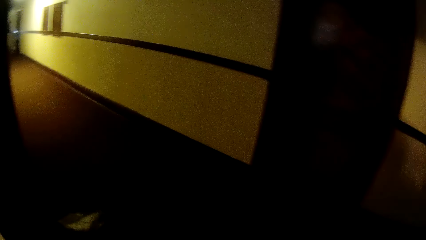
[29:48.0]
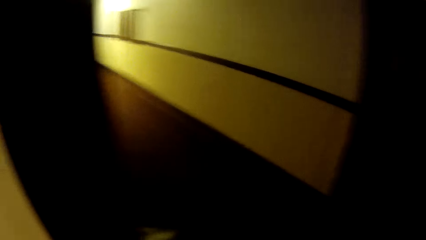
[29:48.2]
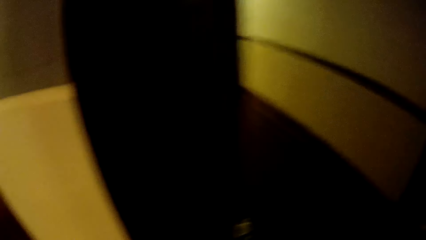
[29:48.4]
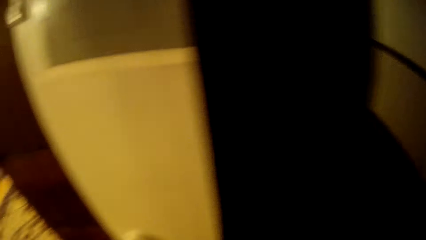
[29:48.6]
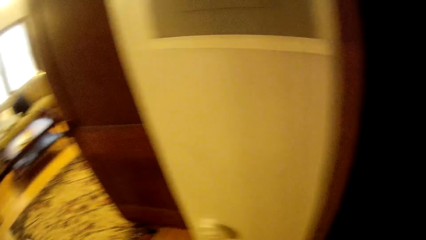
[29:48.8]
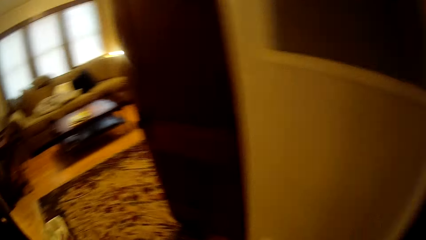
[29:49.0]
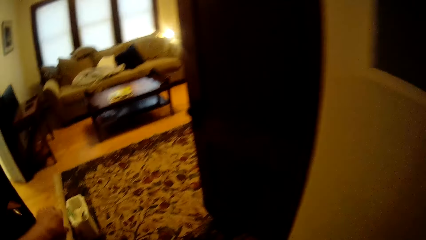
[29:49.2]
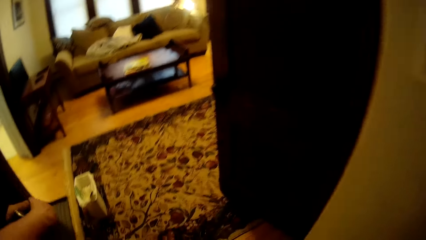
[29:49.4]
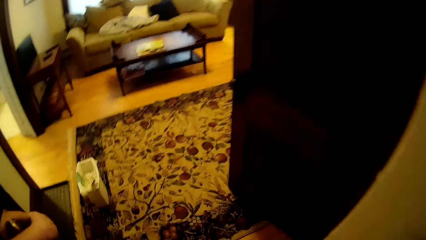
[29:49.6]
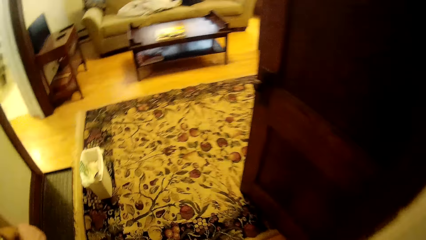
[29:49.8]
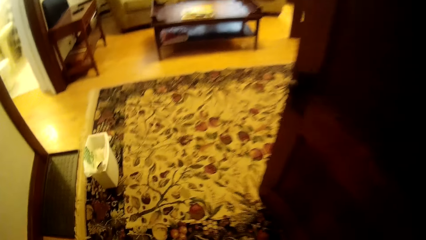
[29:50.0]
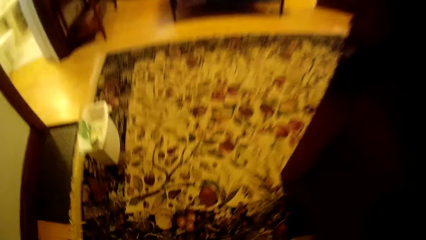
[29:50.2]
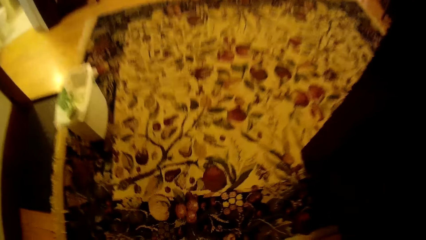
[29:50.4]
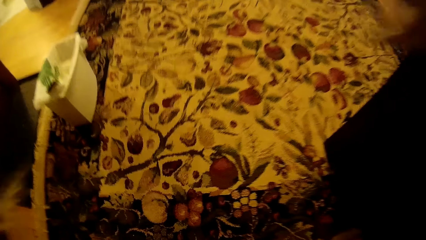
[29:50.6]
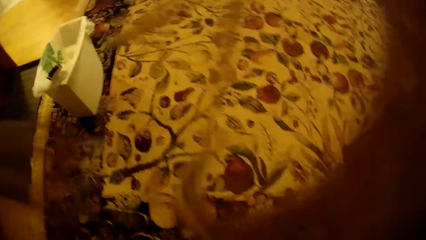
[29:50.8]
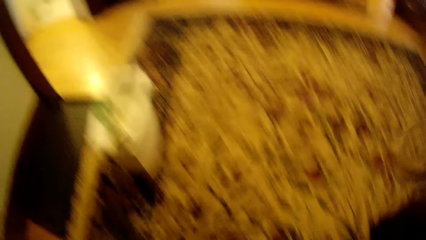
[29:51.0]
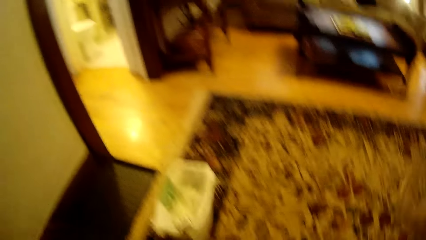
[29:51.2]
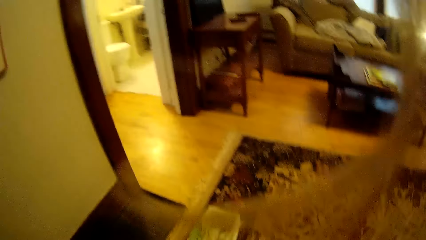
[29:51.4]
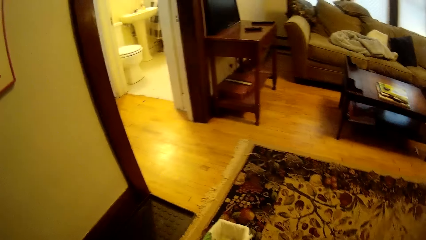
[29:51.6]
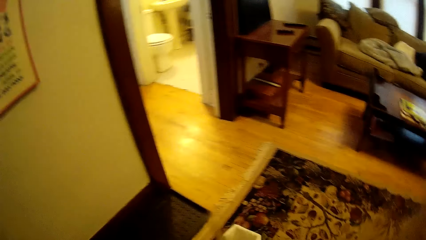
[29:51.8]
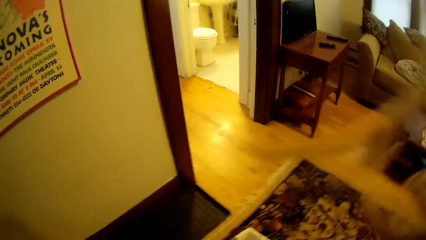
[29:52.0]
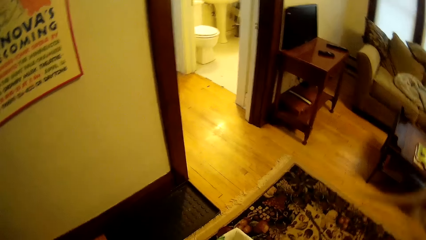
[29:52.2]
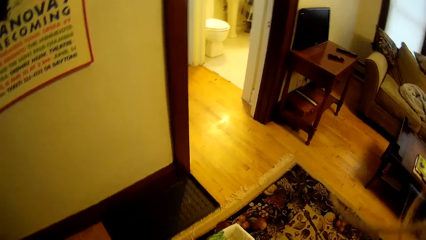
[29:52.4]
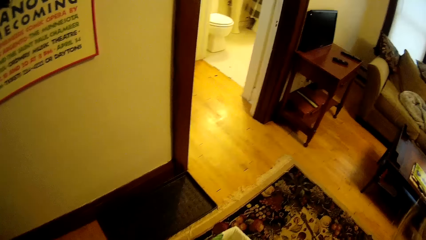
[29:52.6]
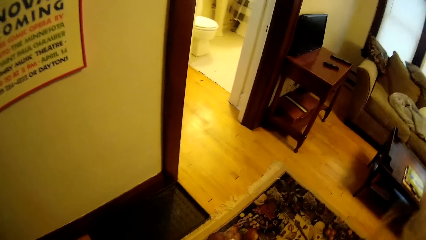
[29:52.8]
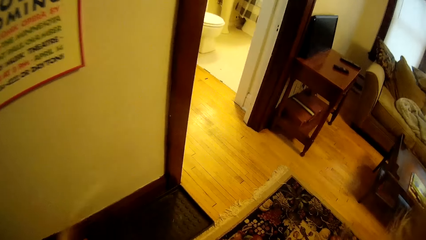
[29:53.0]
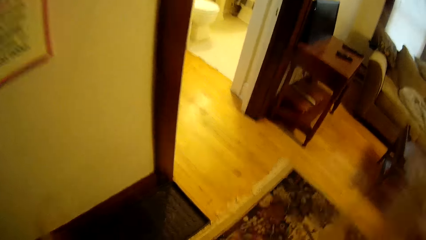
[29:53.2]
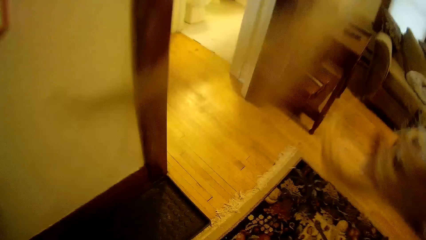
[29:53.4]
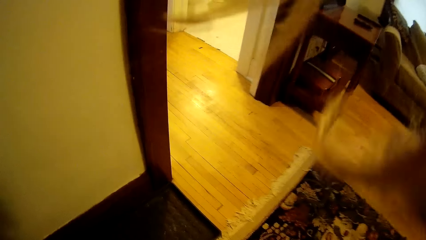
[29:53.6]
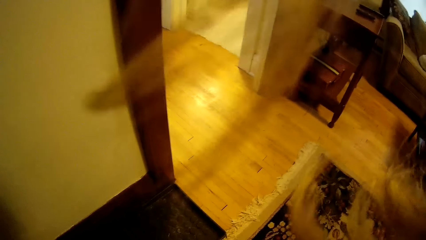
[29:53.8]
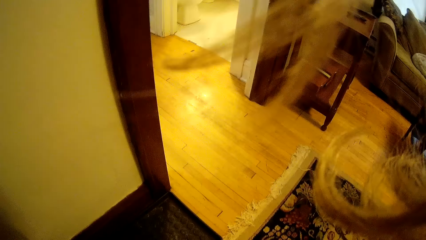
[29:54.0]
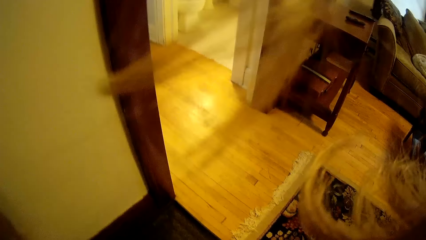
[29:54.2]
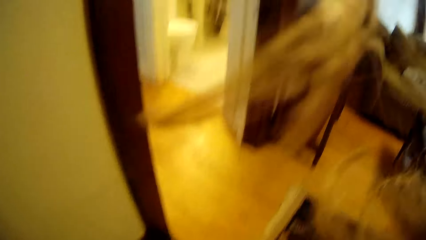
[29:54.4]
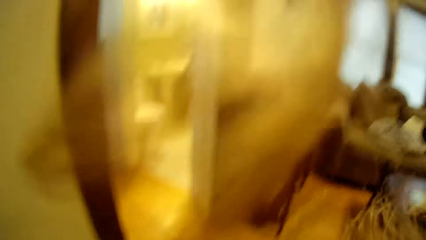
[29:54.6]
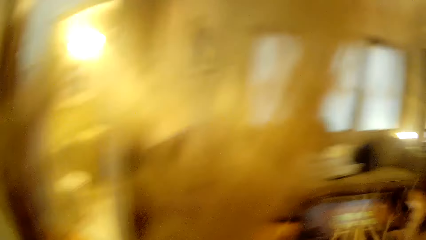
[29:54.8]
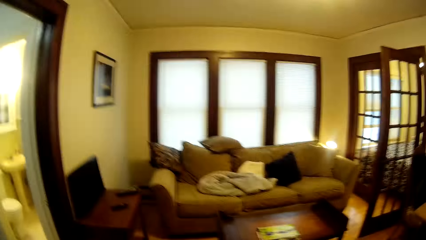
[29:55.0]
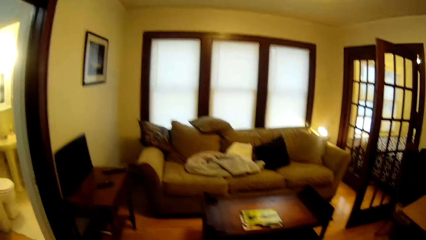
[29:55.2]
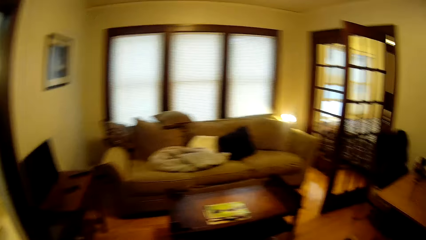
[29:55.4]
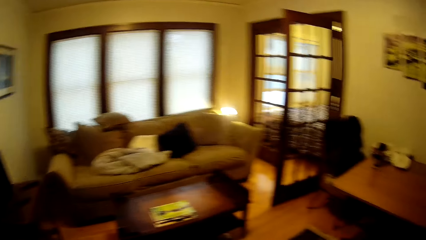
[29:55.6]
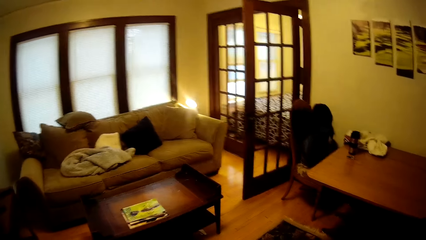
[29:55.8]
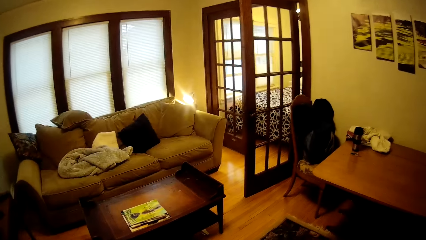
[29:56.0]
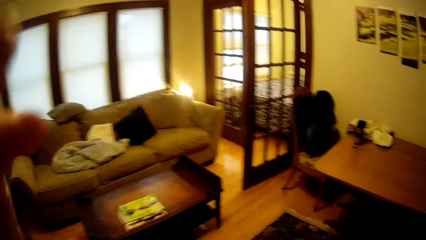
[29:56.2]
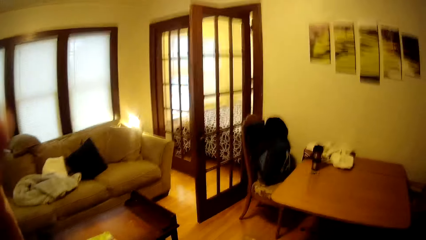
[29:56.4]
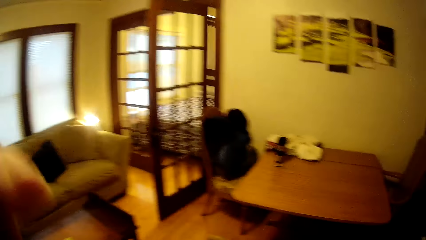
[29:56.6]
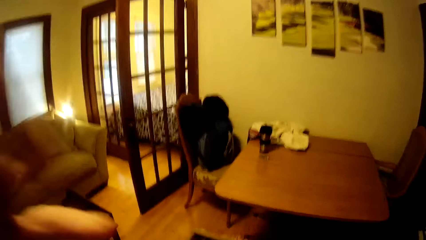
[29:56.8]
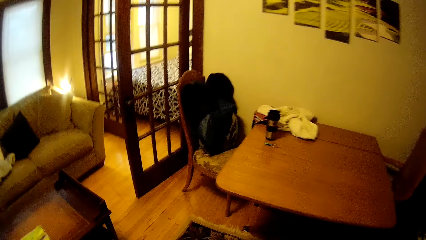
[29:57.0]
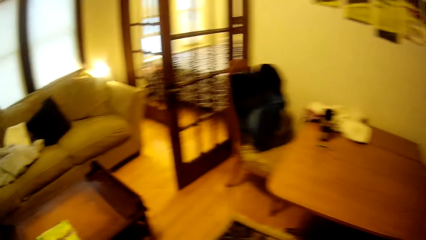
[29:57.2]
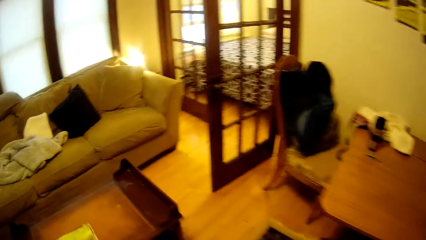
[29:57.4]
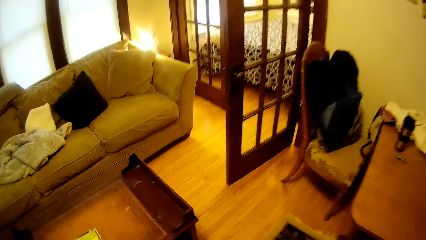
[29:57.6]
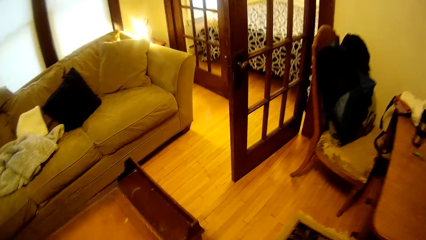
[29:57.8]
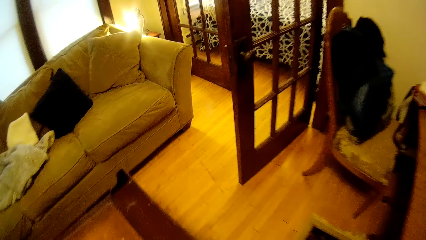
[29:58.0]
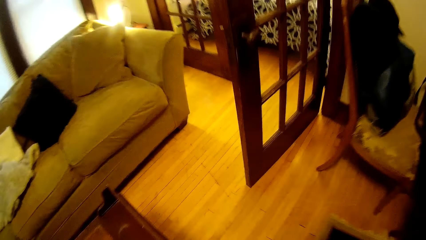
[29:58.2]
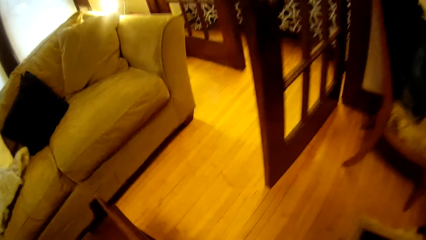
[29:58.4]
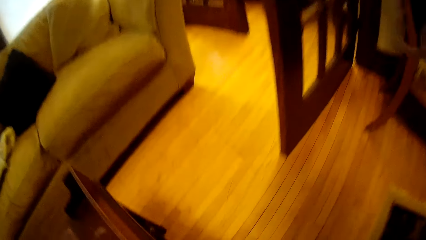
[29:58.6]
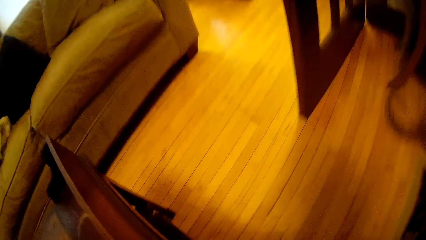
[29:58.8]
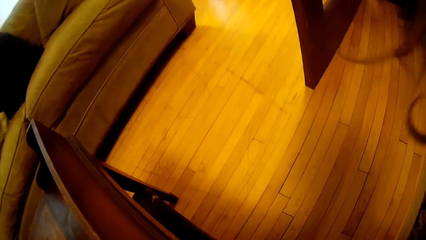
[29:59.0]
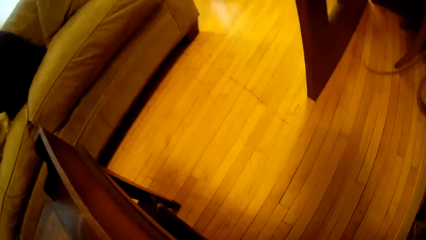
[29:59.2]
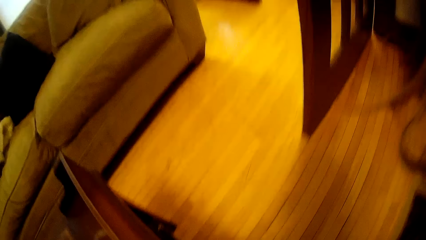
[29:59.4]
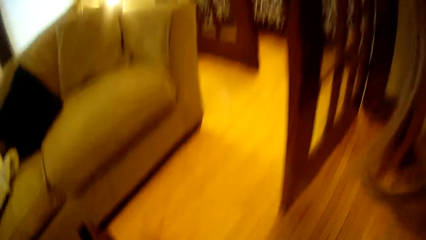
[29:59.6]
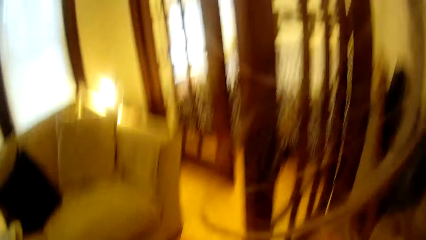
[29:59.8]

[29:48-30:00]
The camera wearer walks around in the house. They bend towards the floor. They stand up. They look around in the house. They adjust a hand. They walk around in the house. They bend towards the floor.
